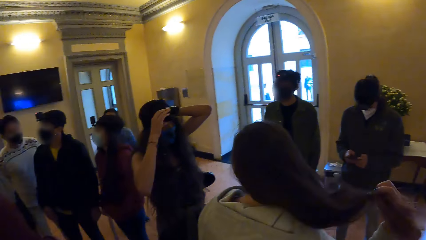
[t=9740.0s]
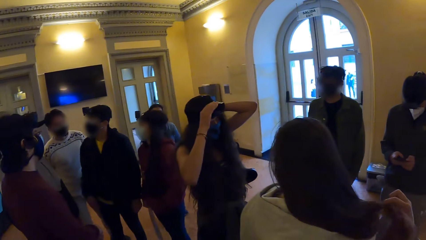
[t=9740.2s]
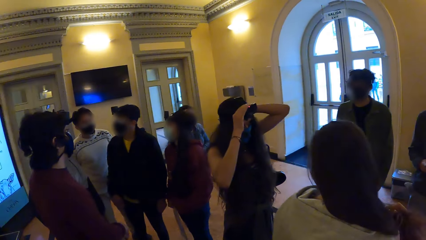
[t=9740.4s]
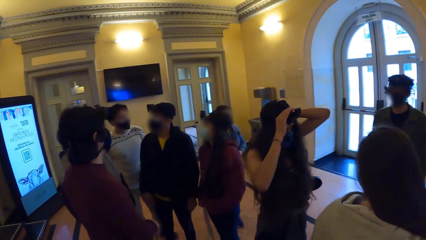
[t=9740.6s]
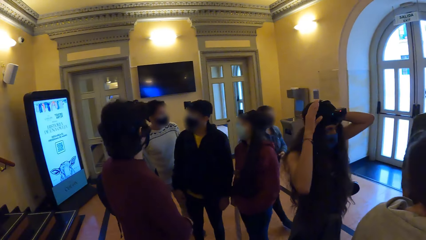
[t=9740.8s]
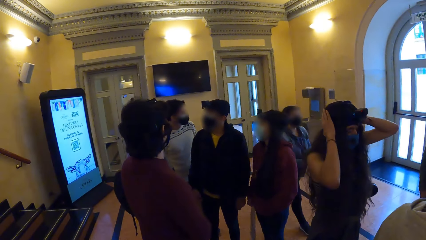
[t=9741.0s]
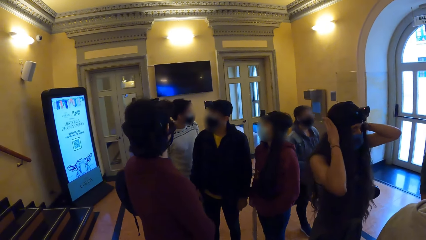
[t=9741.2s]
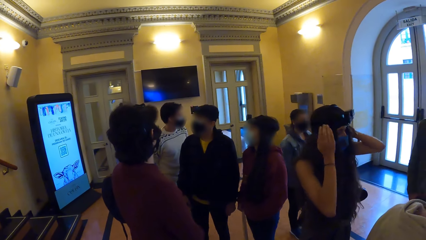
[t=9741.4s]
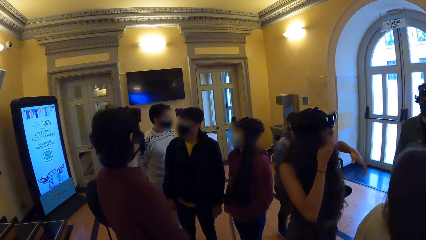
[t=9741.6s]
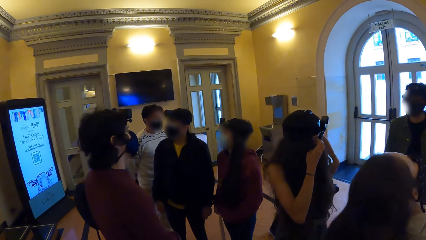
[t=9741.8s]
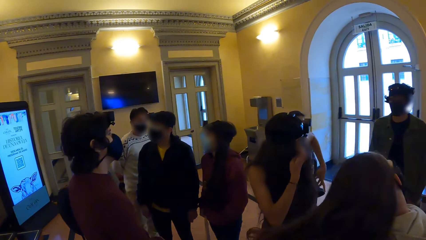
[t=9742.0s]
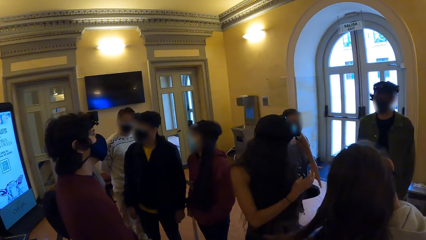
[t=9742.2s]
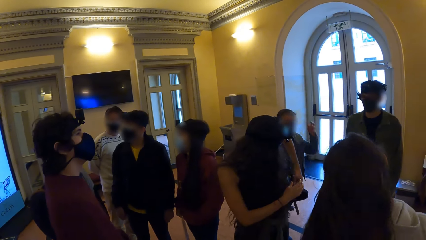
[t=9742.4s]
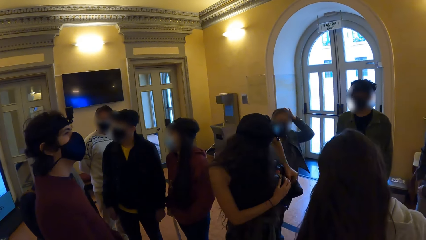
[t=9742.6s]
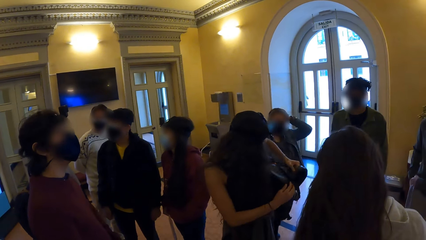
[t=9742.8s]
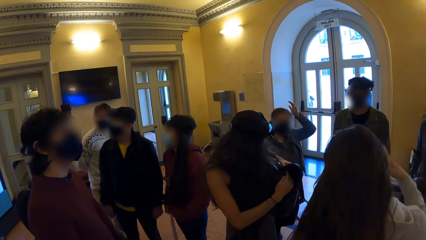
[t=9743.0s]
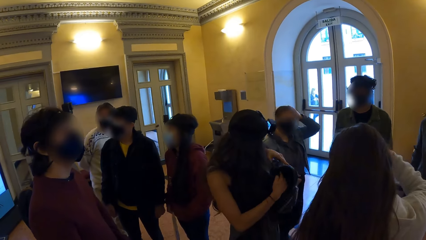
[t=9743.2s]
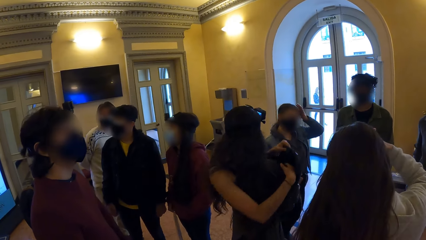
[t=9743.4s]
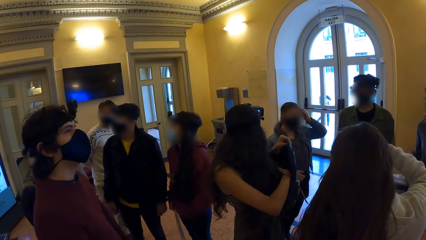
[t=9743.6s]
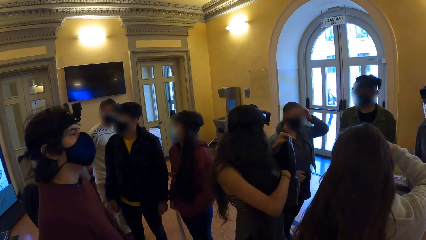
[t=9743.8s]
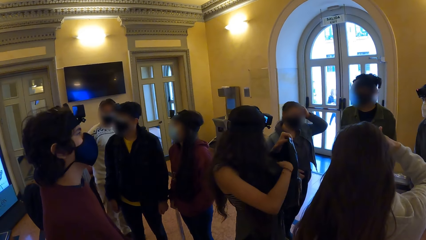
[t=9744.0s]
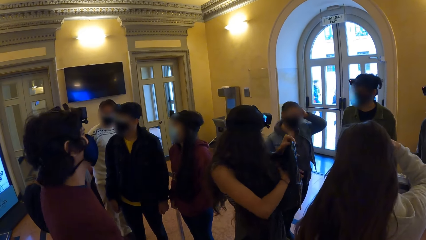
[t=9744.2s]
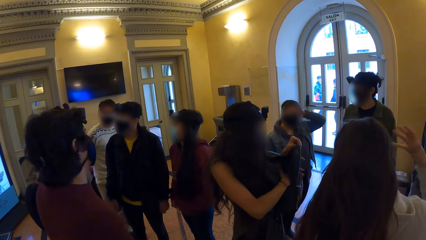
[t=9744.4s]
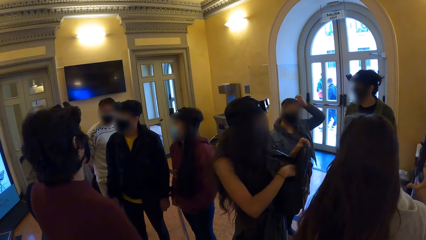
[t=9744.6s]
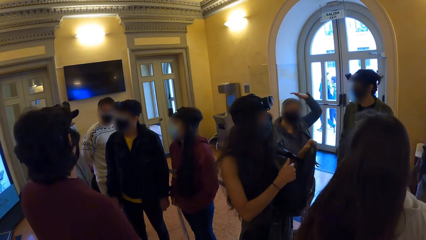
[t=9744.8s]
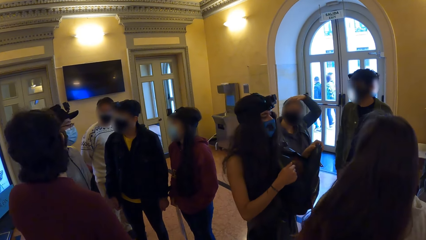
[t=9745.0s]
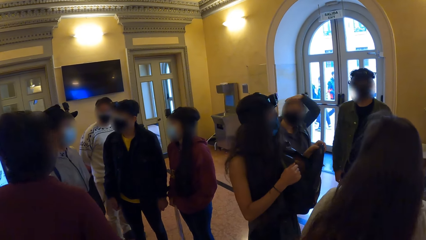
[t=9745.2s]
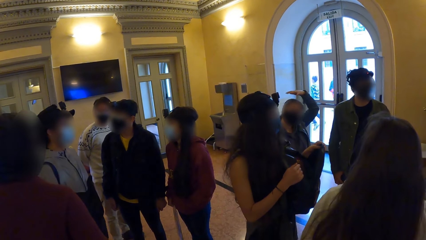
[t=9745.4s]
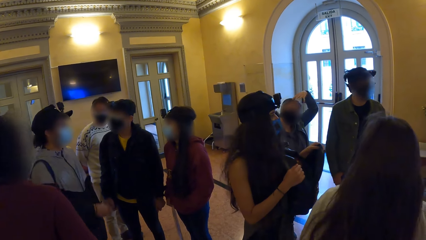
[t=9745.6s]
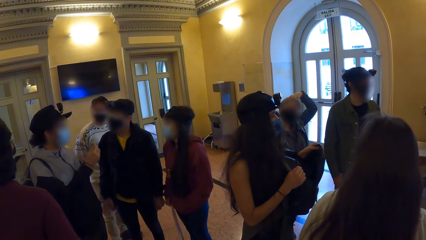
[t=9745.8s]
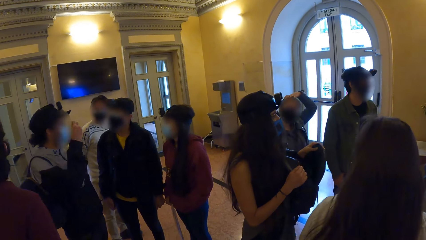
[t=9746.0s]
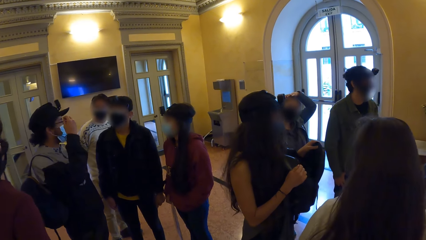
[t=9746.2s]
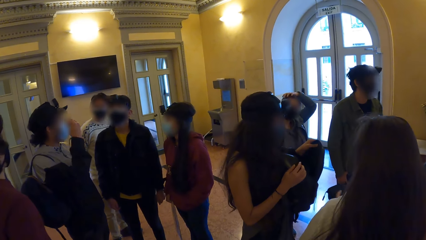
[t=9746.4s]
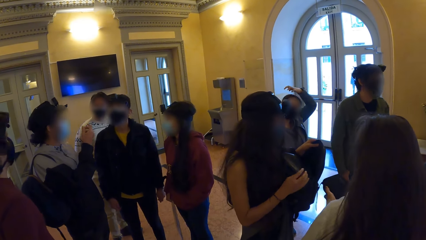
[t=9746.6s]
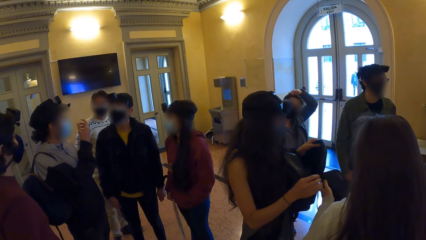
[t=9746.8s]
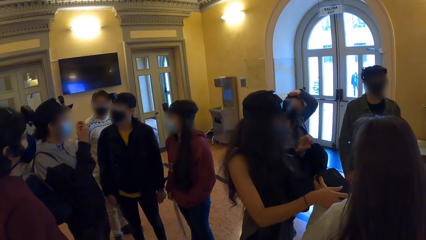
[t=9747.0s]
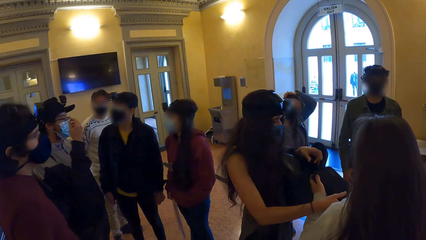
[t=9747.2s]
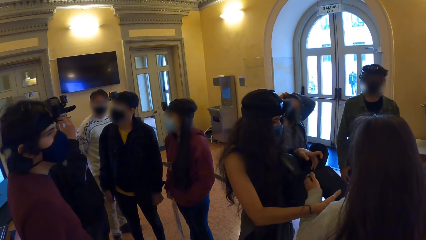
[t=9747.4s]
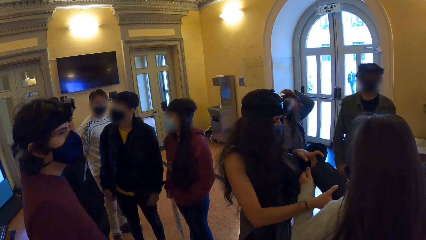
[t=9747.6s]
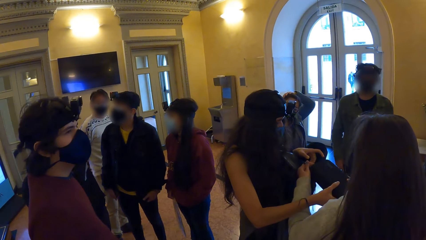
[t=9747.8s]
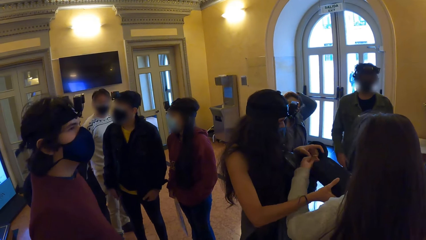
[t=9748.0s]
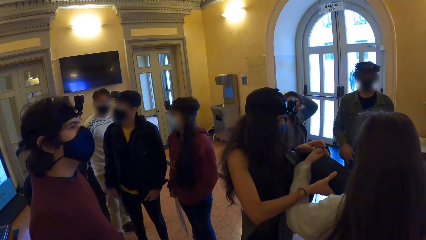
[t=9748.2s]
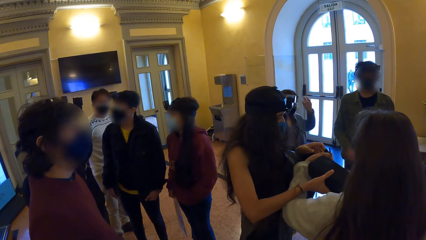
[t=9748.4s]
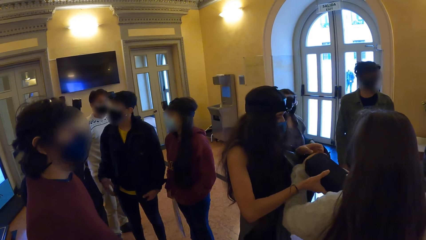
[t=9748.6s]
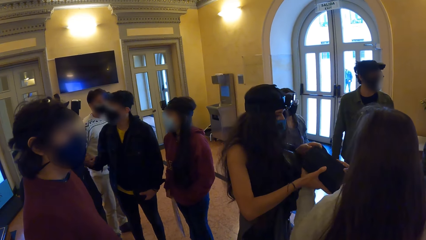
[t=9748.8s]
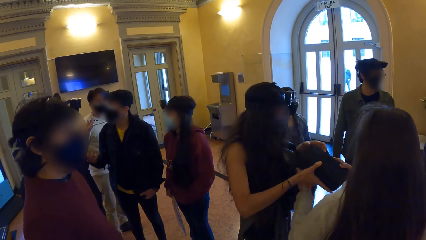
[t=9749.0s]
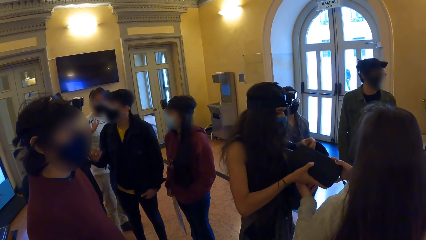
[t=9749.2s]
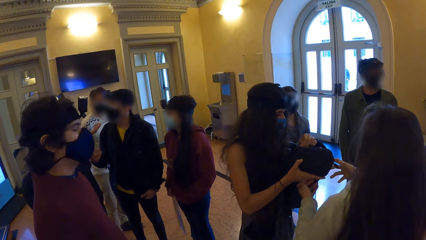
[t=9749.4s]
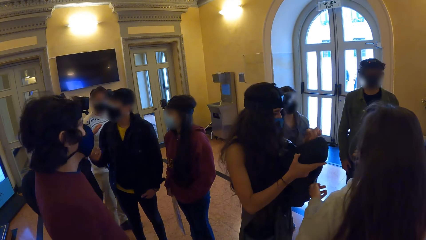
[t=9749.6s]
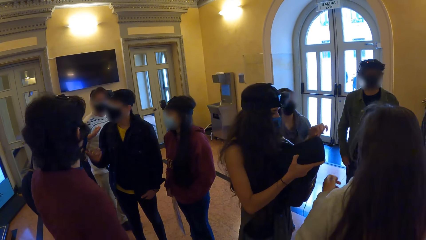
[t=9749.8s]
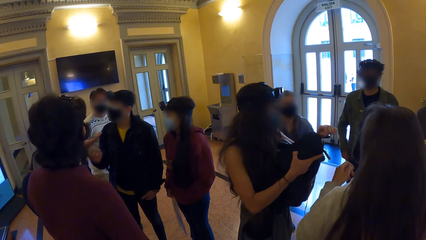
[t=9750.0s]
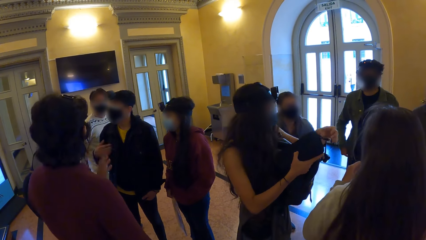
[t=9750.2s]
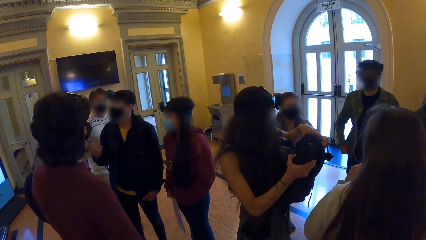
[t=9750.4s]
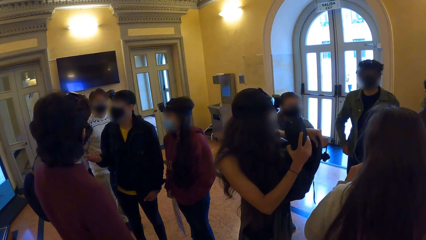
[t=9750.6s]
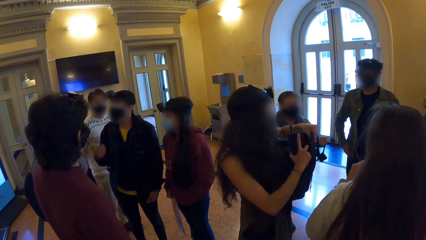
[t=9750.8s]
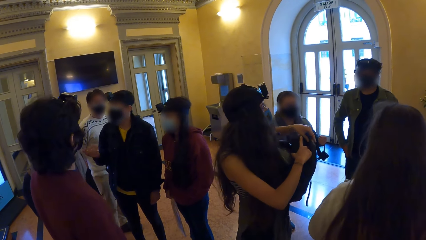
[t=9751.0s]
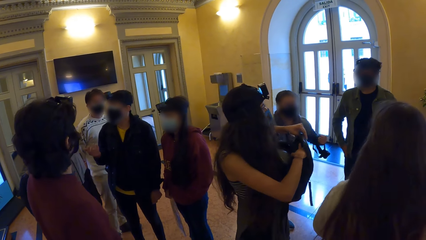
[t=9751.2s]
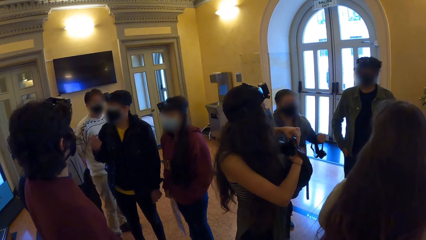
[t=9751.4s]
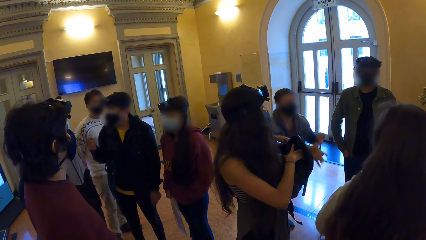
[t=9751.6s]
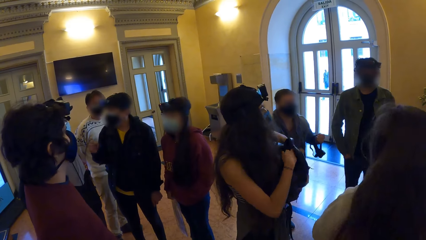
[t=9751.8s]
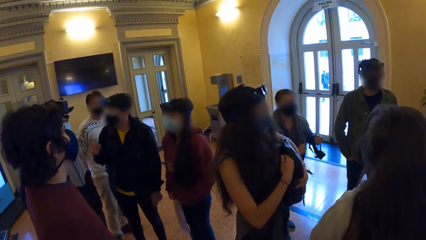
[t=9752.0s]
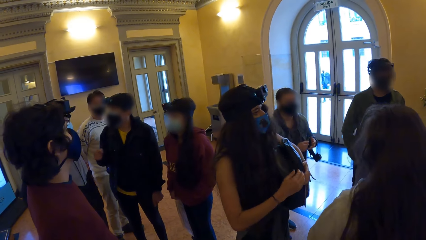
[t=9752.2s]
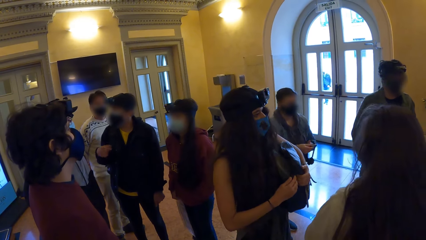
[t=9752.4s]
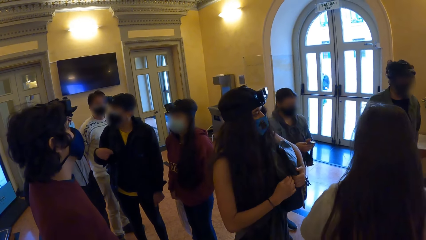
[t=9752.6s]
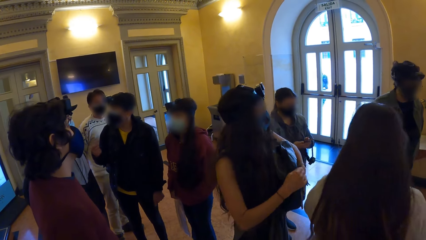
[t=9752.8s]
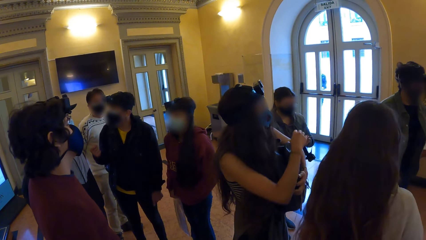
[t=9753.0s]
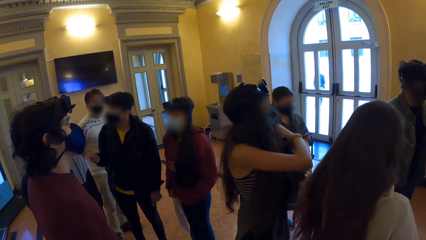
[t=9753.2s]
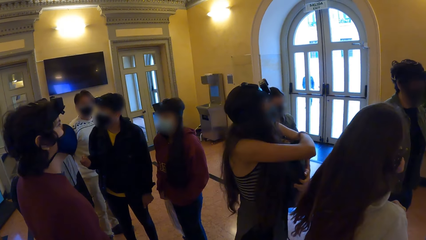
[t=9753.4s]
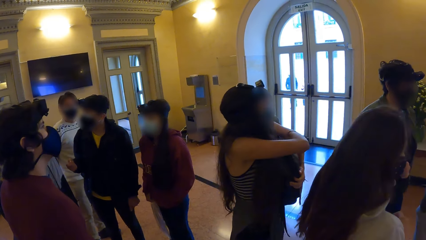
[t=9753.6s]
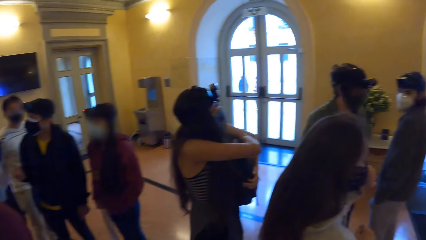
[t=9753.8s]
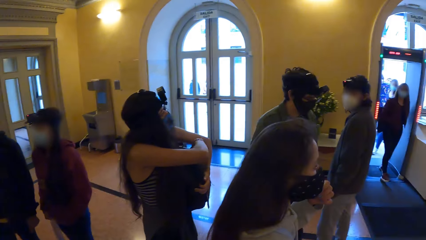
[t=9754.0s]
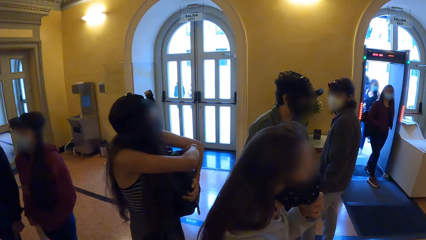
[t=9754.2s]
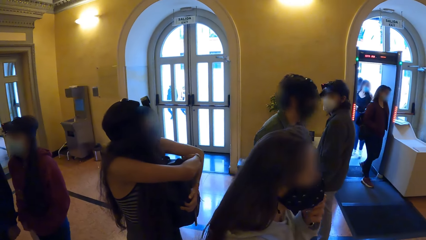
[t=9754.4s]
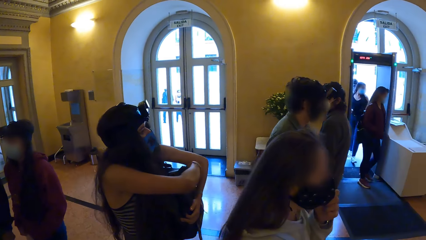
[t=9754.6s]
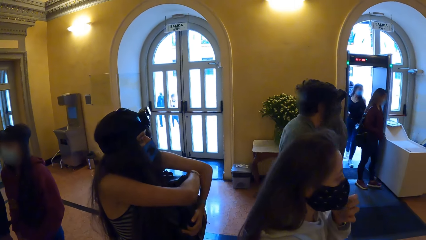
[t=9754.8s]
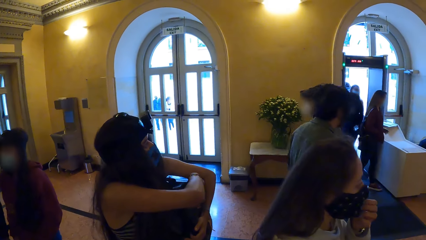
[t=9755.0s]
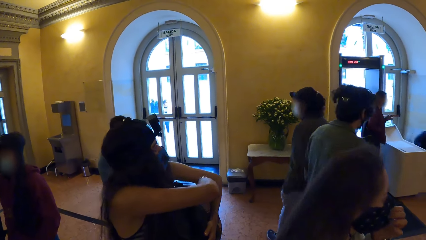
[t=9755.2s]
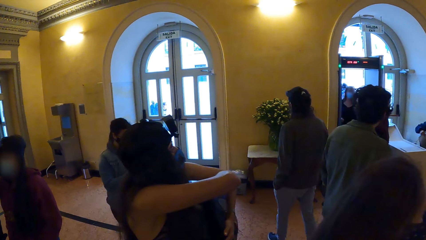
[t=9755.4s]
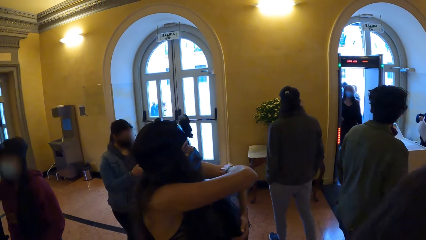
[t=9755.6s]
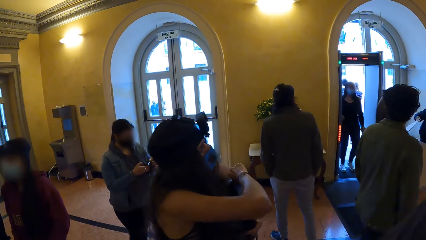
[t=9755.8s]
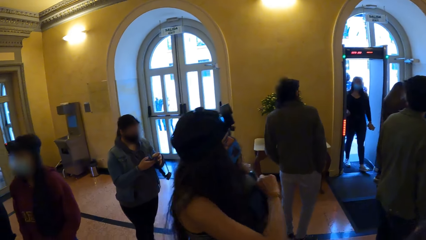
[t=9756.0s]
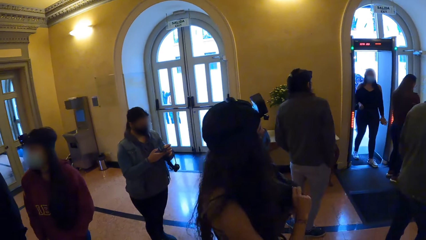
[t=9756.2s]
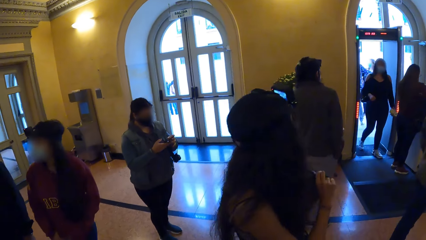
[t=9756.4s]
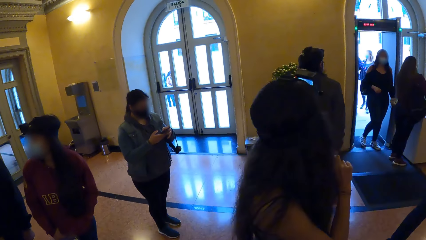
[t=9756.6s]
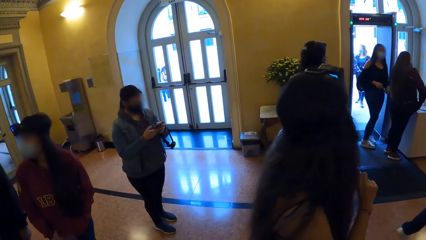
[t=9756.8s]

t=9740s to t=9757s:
A lady adjusts the camera. Another lady touches hair. The first lady holds the bag, takes something, stores something and closes the bag. The camera wearer walks in the room. A third lady walks around.
